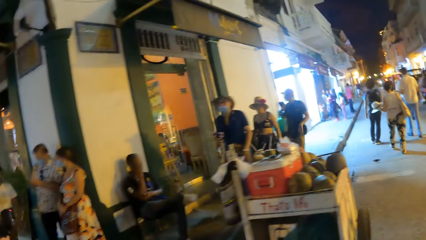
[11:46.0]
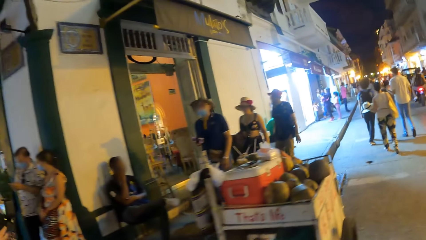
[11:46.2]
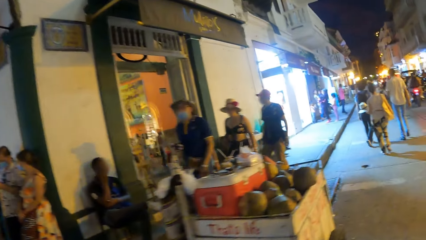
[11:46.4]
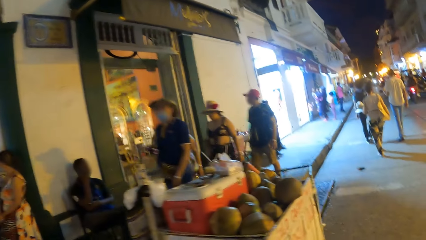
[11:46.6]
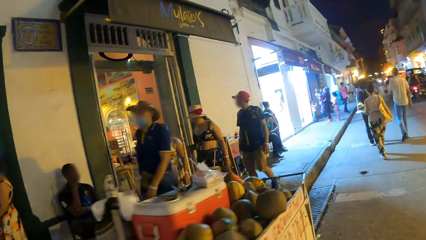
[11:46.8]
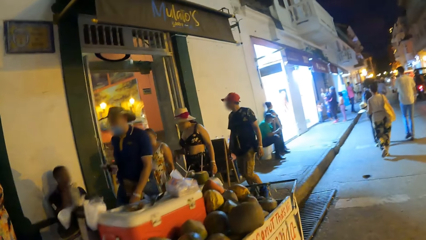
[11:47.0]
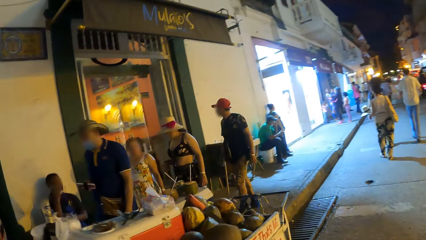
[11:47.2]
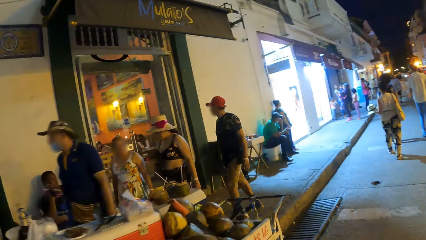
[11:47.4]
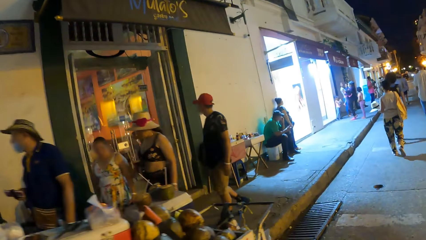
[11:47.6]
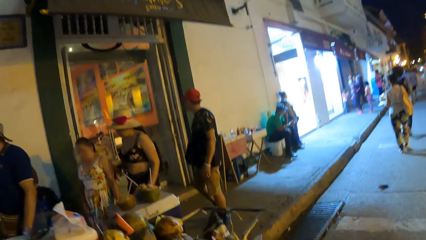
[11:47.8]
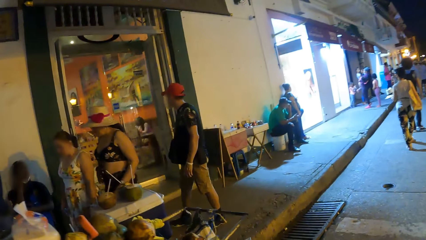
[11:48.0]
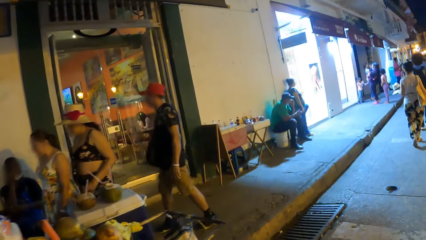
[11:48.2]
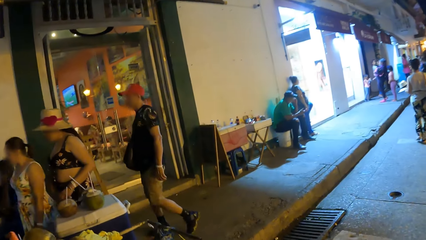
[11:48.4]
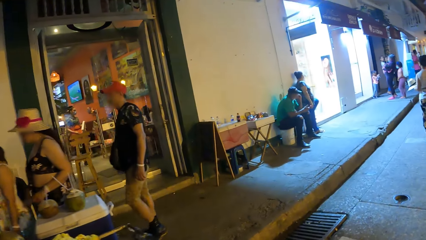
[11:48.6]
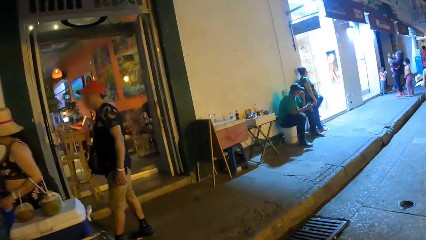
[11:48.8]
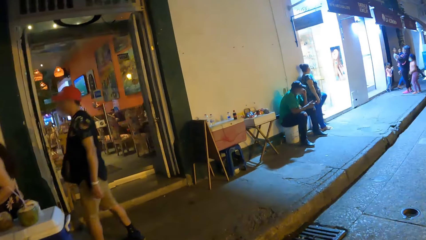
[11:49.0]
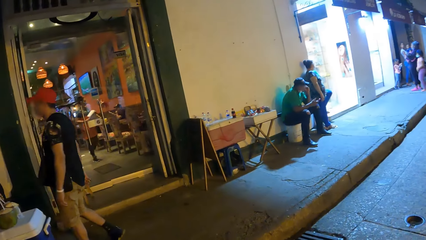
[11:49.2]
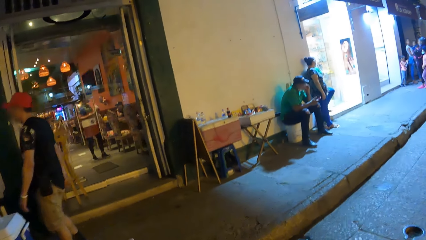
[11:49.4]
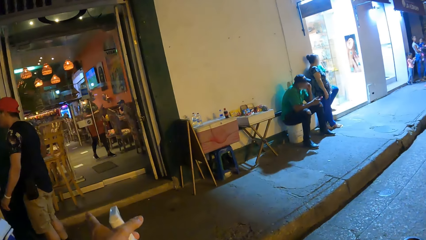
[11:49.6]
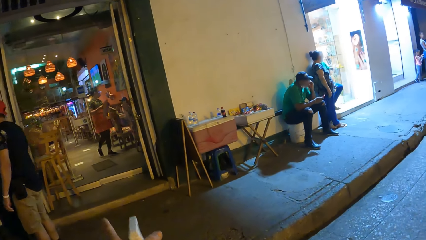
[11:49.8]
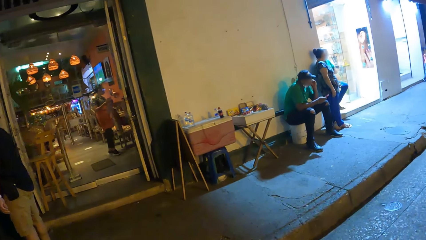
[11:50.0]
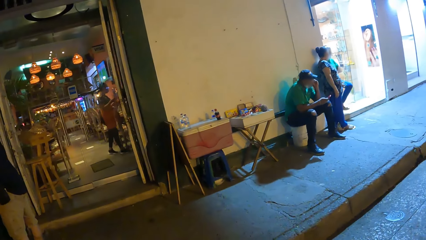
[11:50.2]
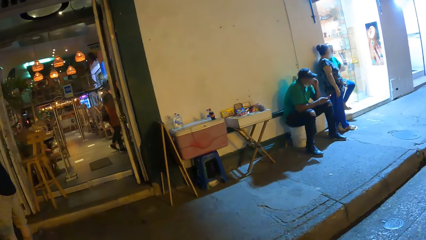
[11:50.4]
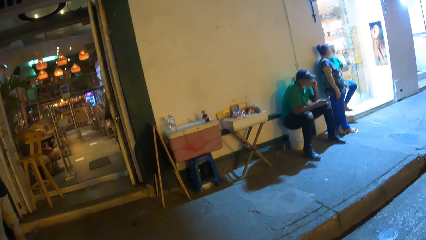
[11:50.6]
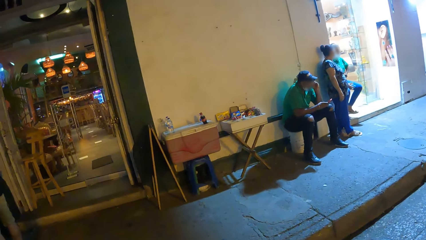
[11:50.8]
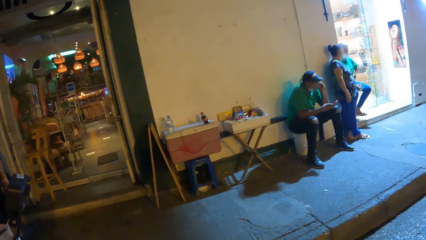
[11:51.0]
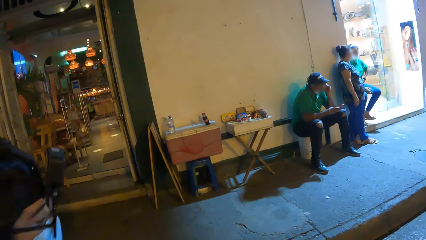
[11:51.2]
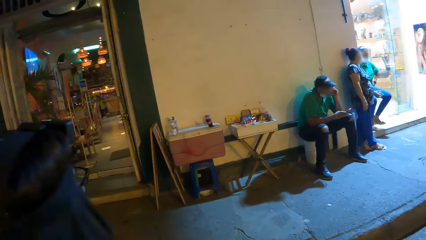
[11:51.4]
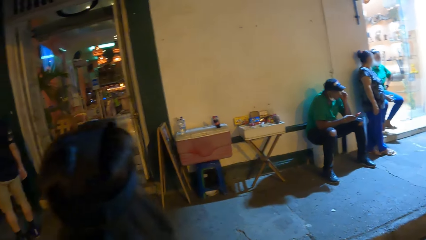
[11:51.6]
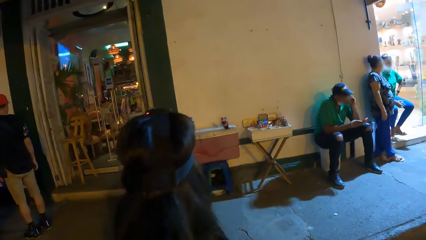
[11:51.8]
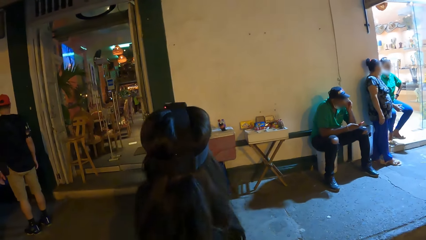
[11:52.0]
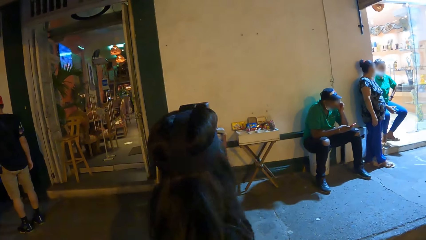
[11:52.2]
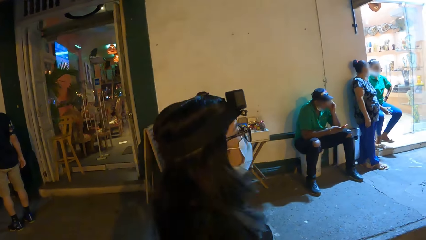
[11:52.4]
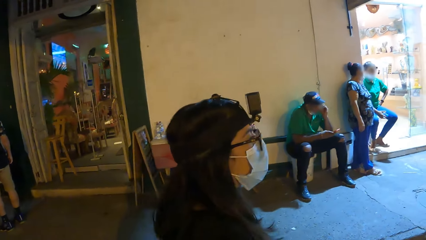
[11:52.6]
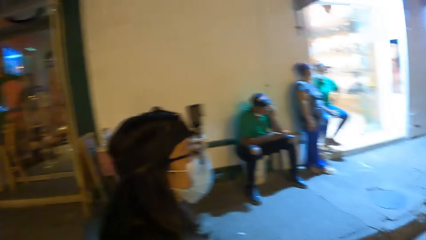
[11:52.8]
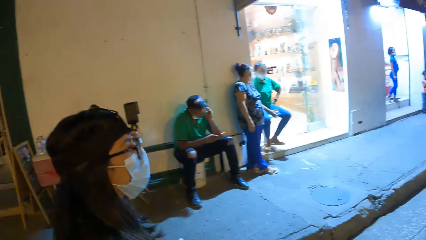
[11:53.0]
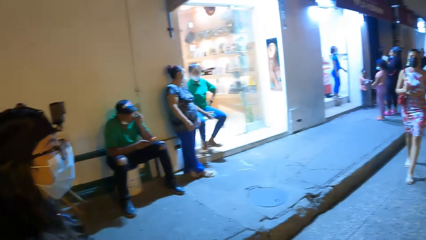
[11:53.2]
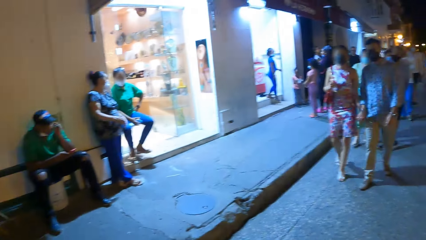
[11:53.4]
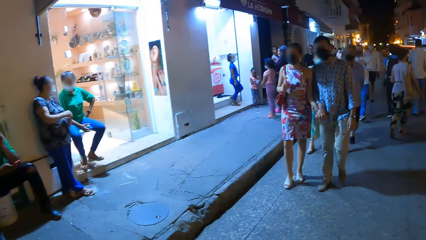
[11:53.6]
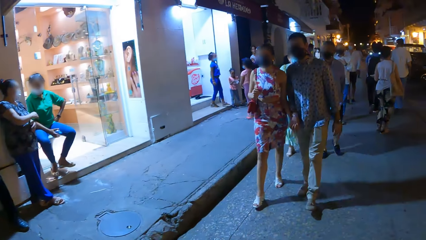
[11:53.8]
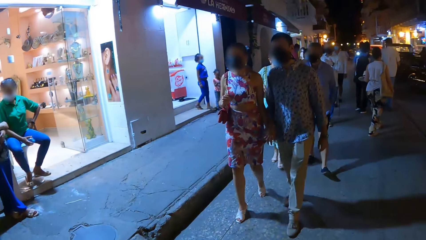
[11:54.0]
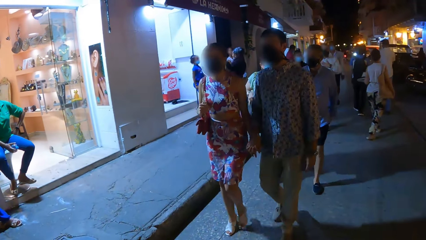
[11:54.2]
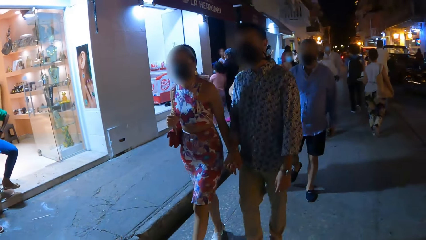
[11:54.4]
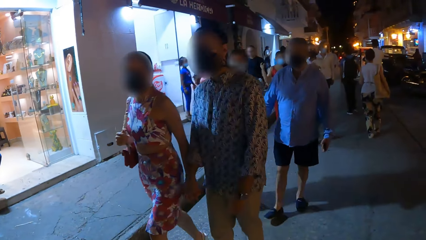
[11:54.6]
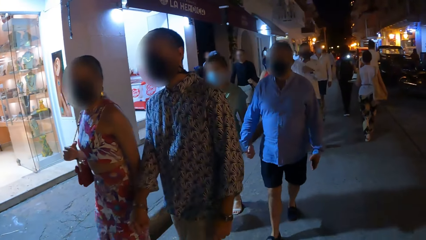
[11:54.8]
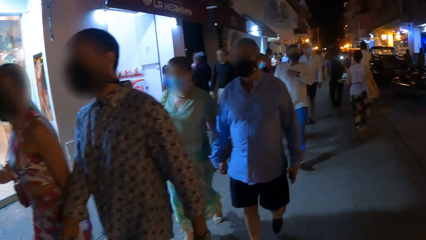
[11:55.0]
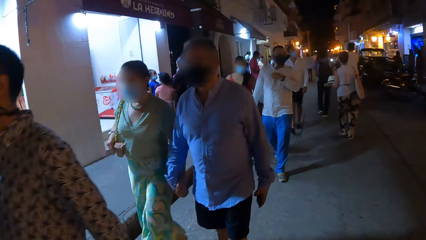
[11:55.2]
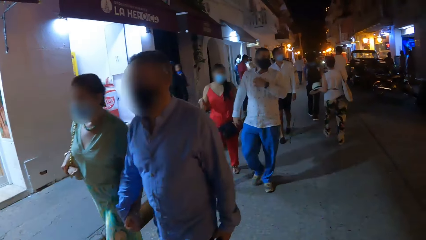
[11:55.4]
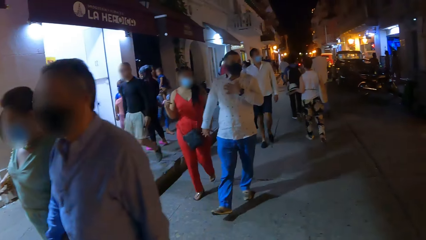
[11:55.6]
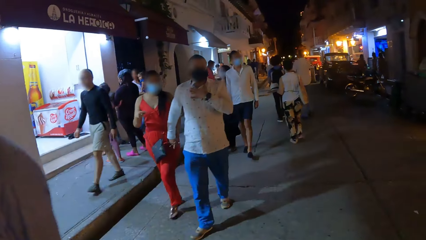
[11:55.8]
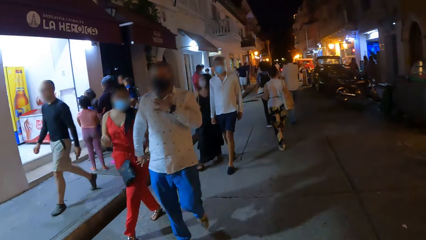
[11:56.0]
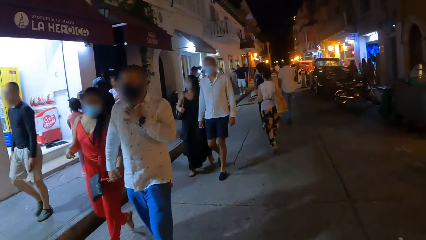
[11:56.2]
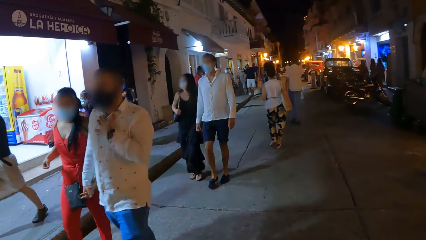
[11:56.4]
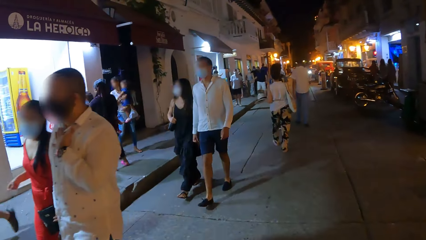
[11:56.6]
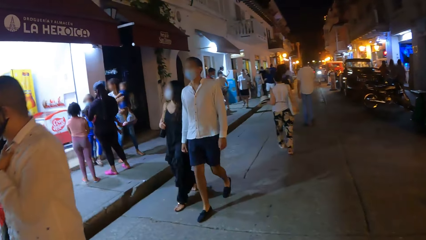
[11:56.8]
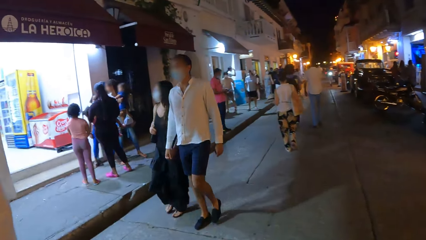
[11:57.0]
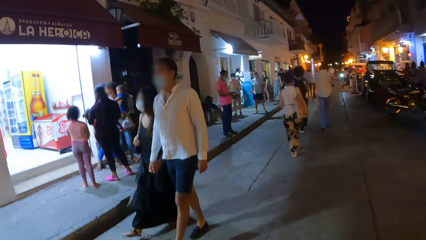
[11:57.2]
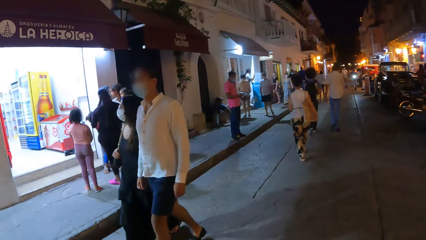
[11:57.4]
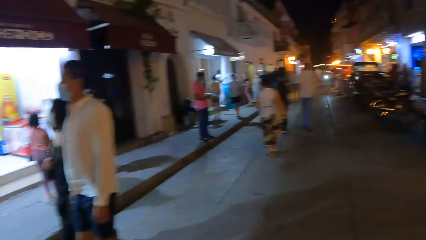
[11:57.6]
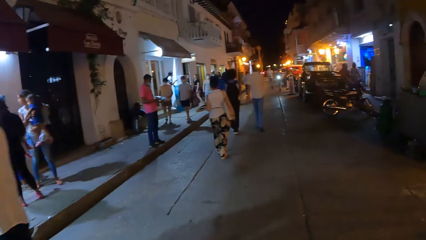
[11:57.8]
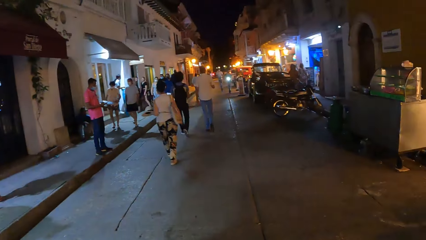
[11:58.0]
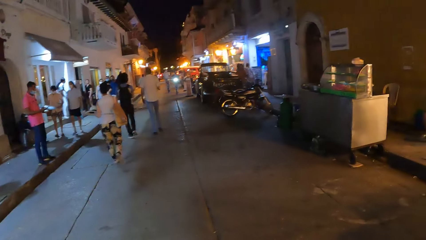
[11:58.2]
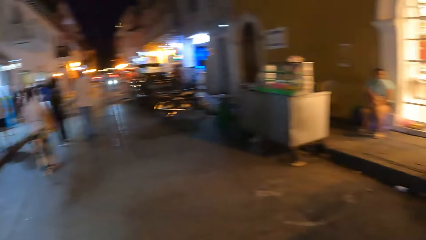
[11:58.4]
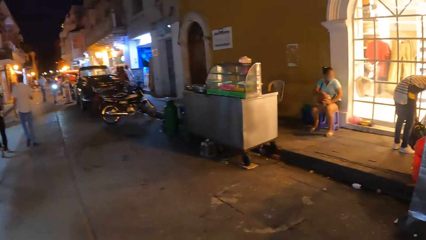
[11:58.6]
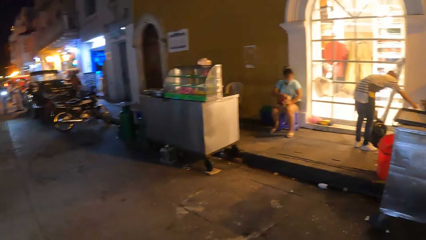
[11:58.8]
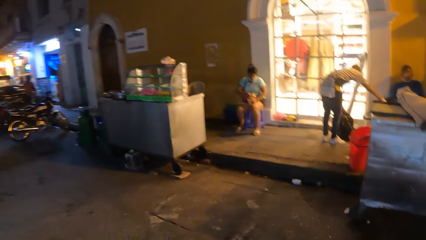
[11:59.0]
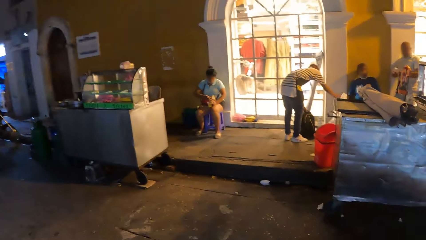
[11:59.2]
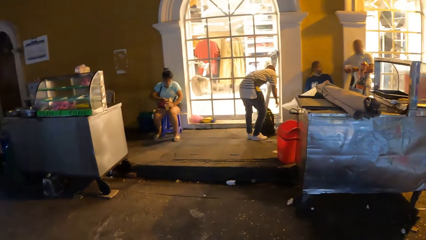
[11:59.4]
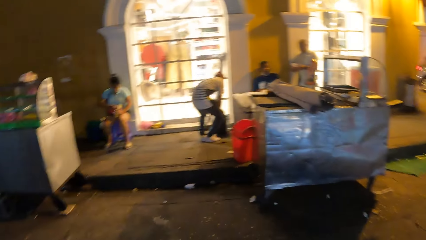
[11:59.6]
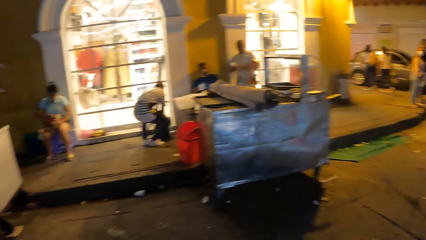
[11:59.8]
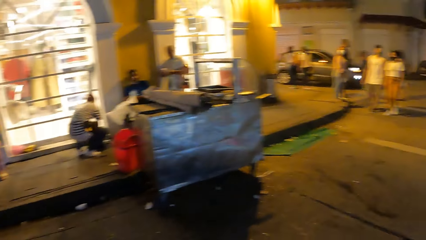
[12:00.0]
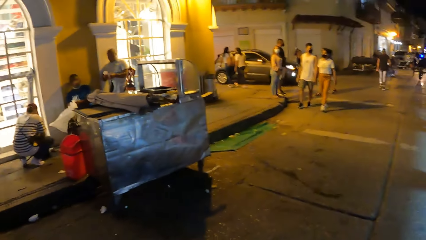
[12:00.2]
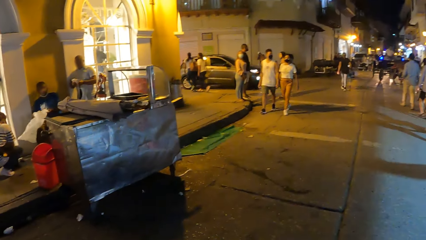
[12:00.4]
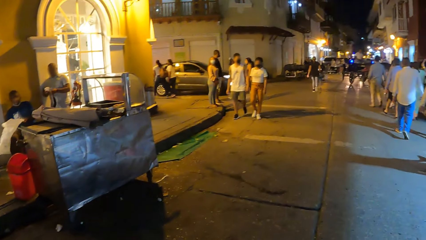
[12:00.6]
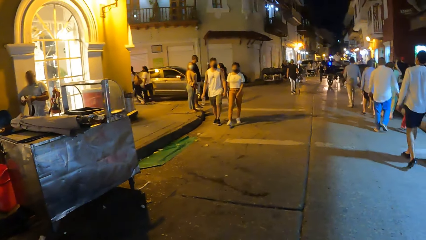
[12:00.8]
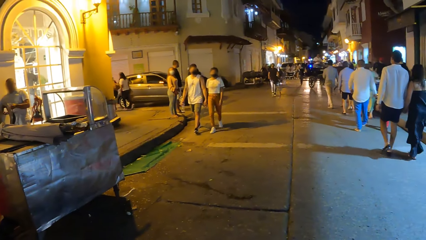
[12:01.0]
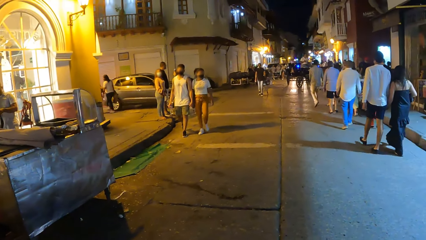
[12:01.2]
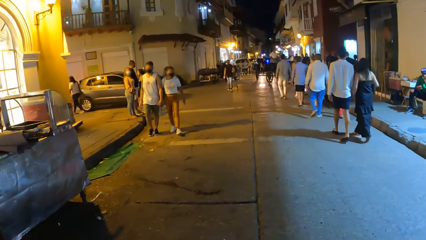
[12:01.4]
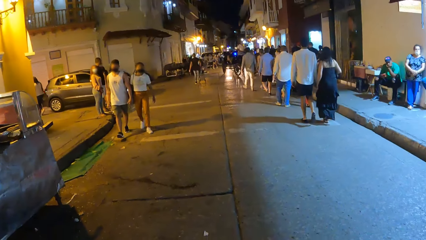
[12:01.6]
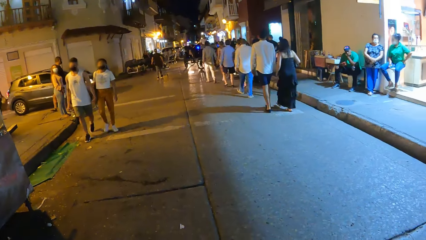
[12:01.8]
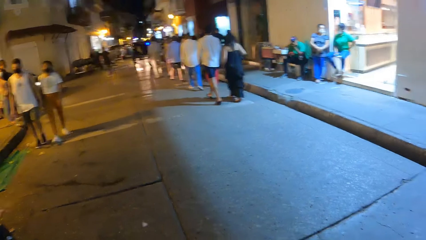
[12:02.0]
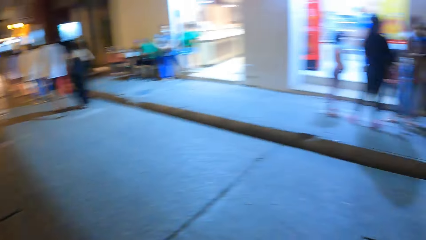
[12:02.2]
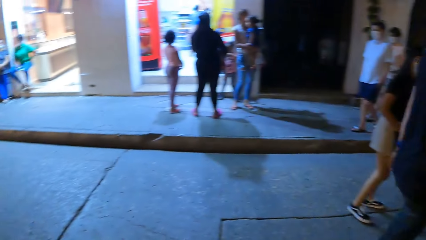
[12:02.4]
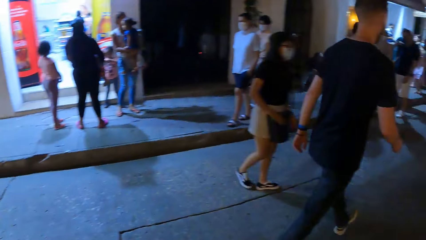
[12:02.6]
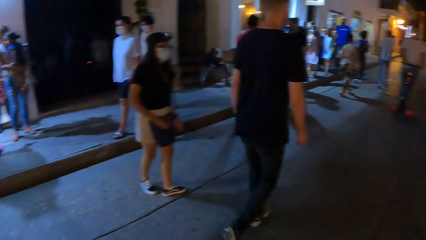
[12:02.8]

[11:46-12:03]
The camera wearer looks around the street. He moves his hand. He walks along the street. He looks around the street.
